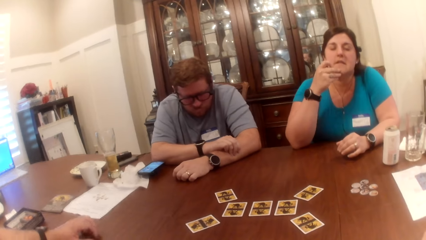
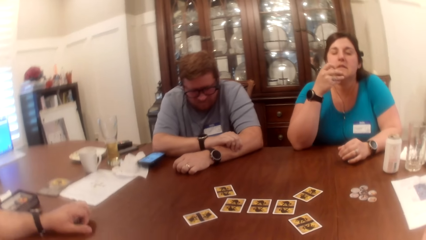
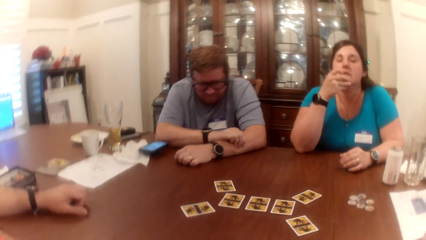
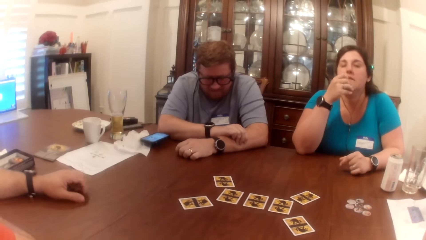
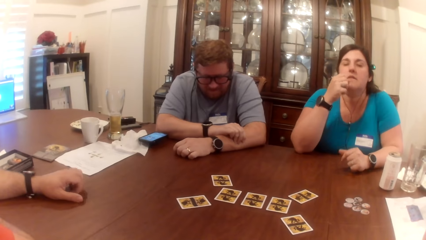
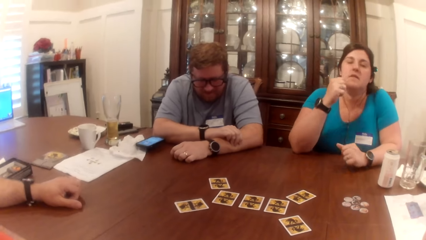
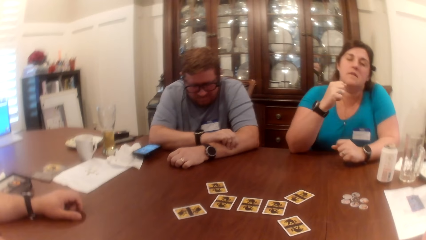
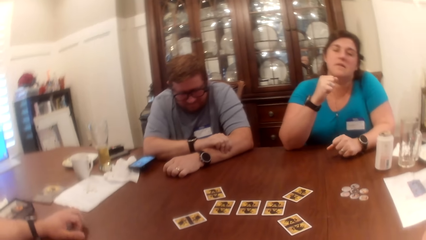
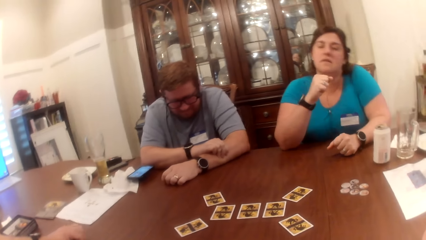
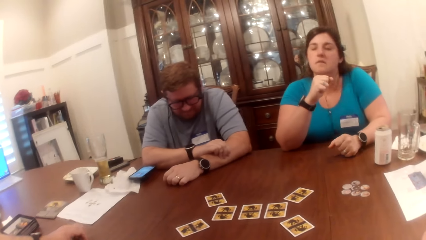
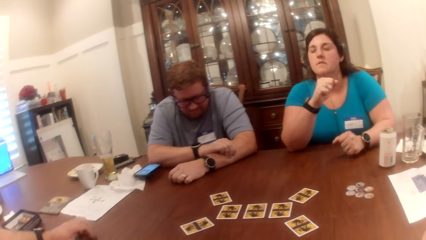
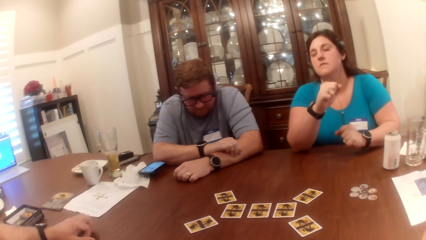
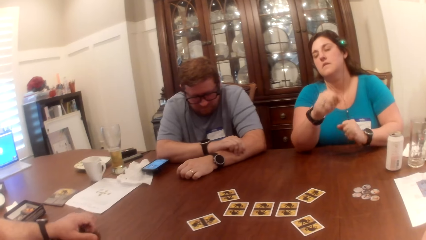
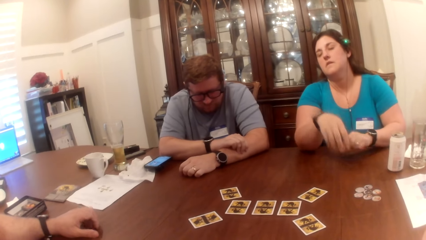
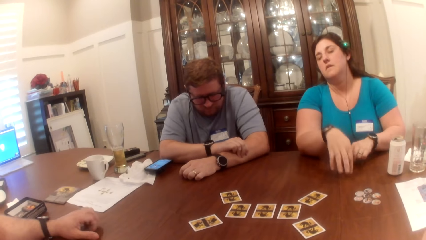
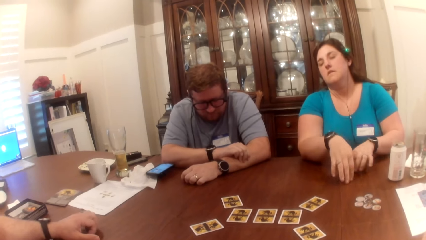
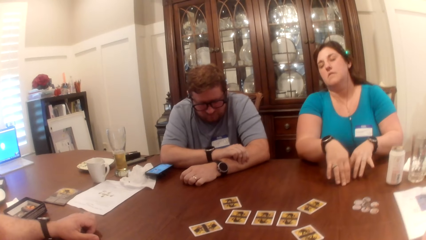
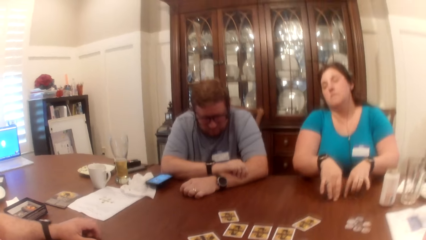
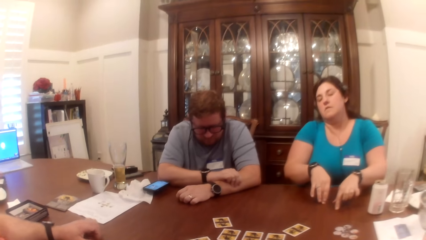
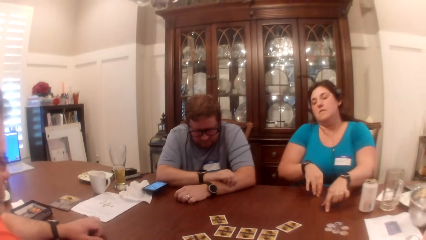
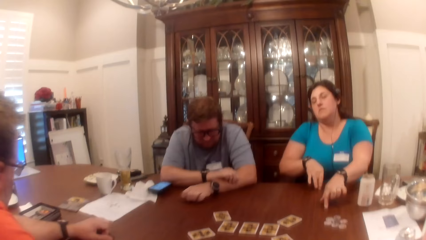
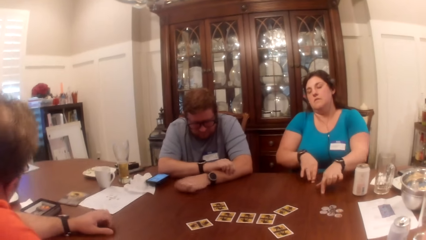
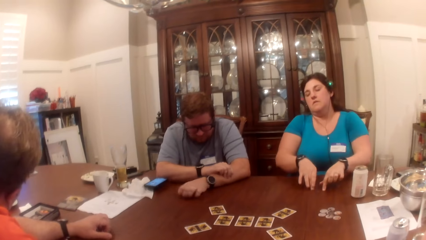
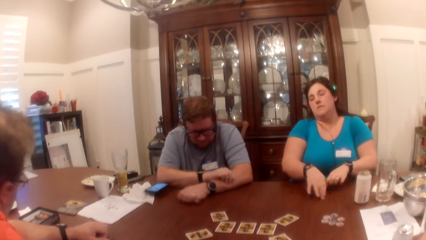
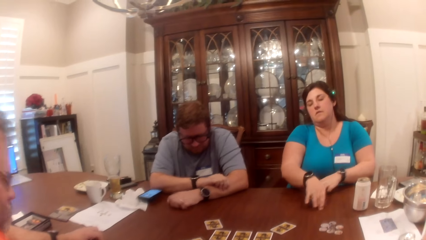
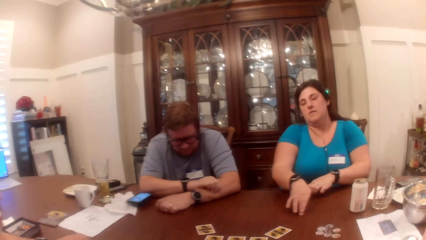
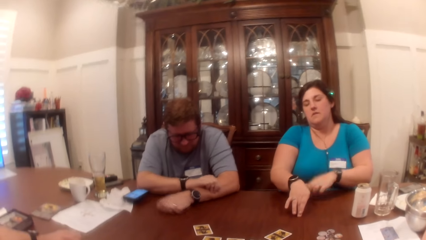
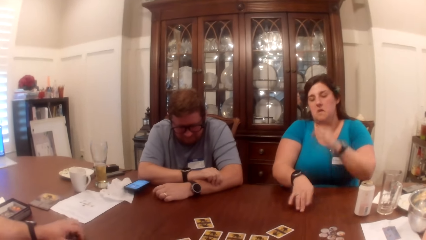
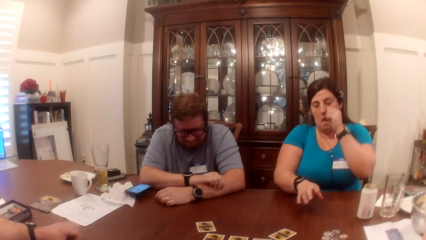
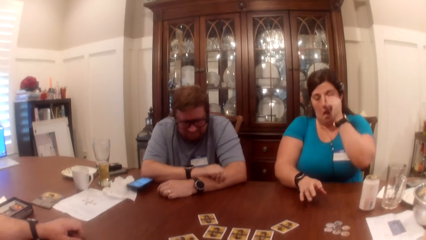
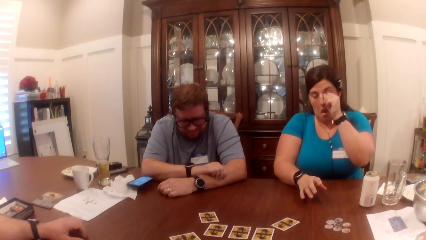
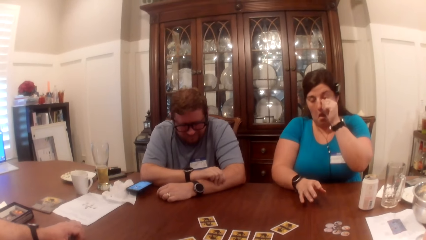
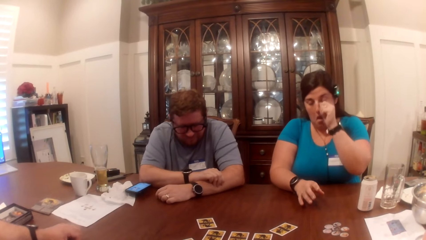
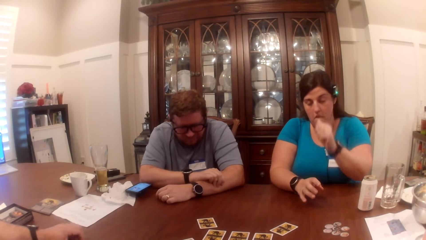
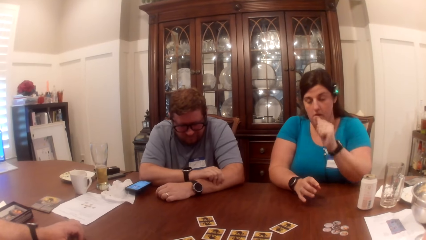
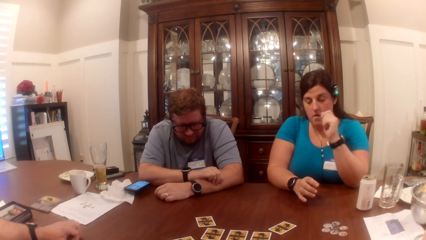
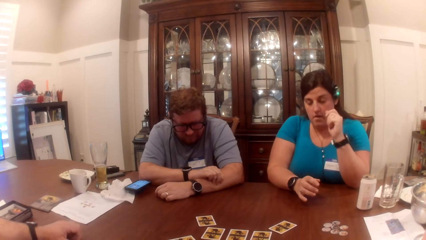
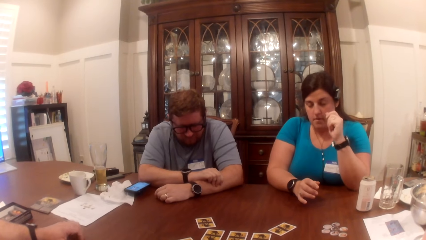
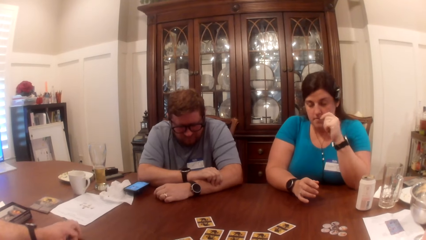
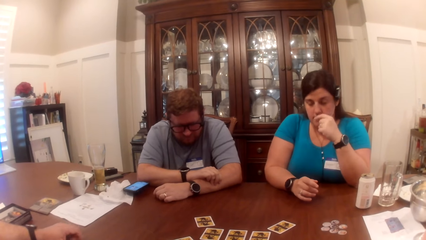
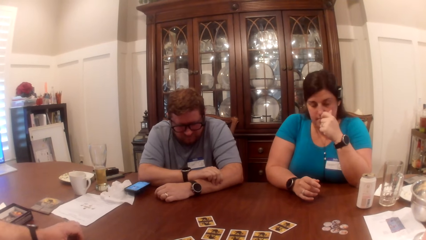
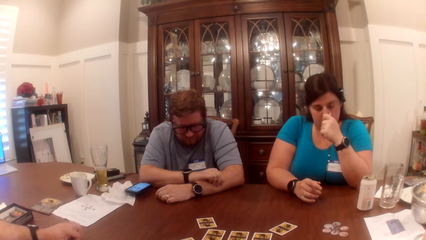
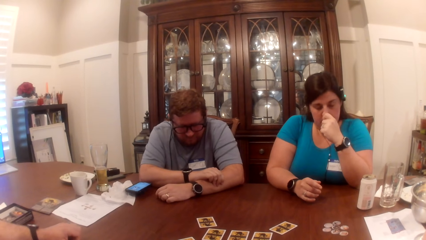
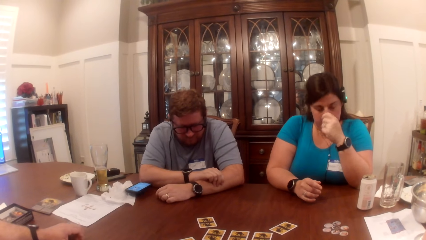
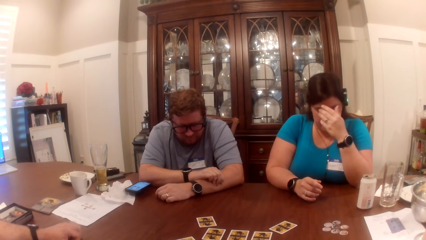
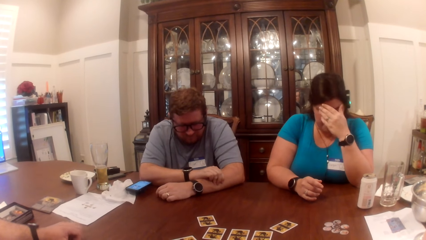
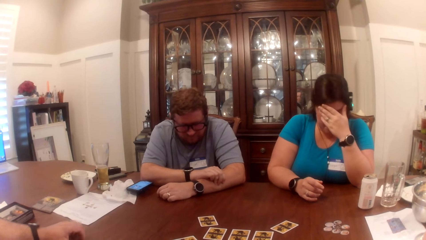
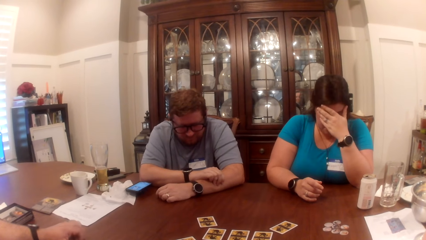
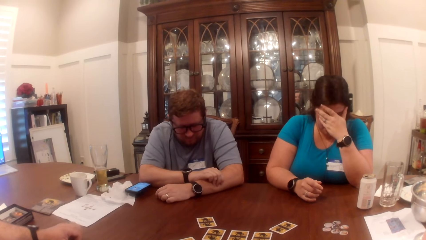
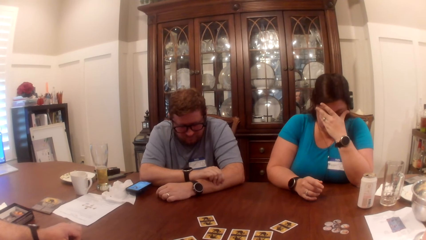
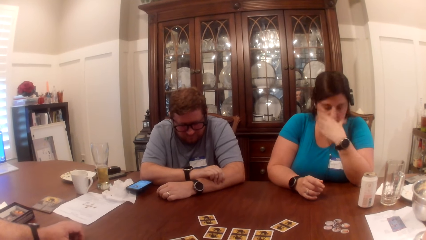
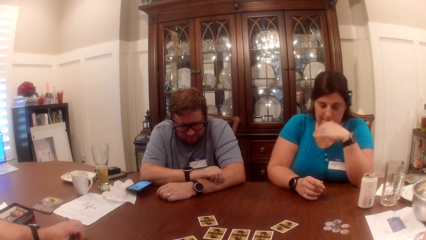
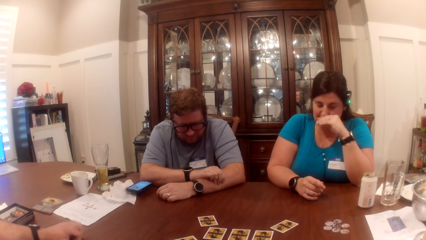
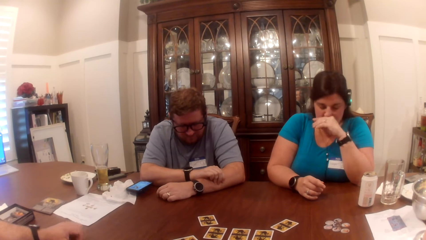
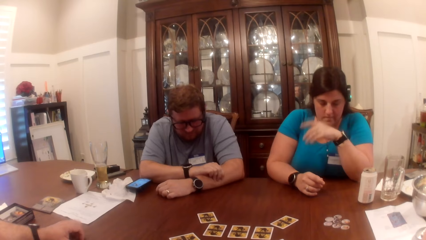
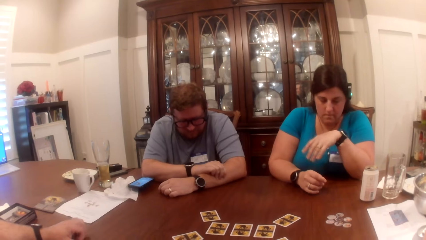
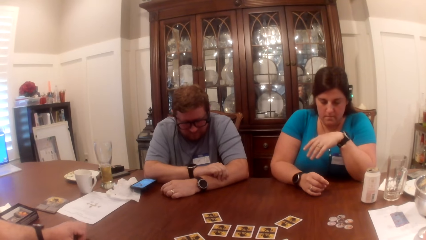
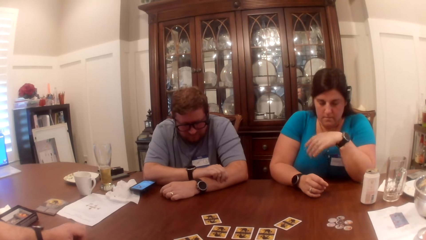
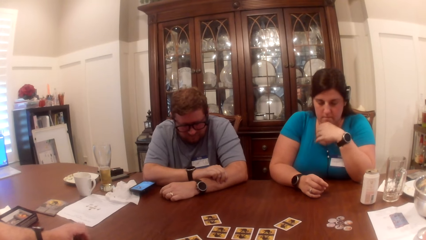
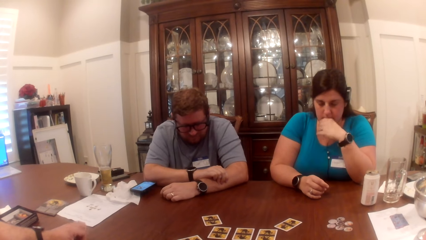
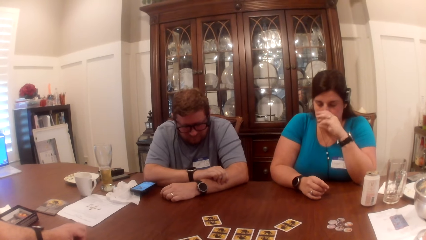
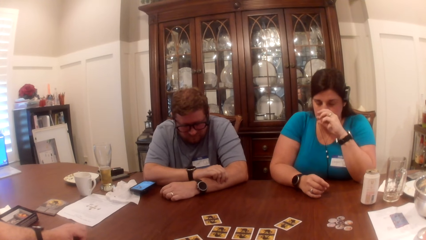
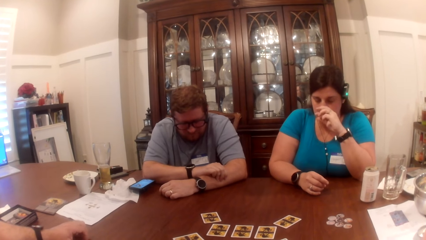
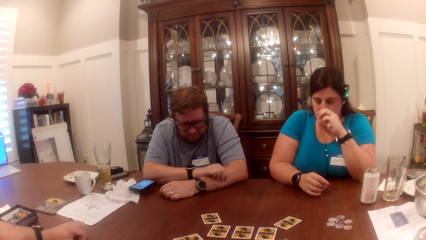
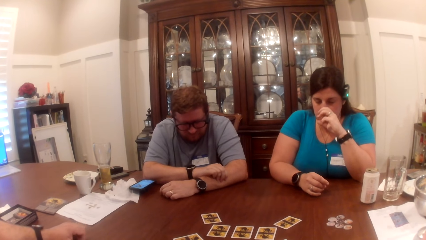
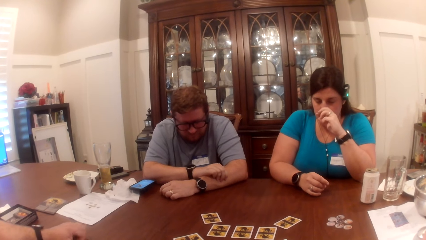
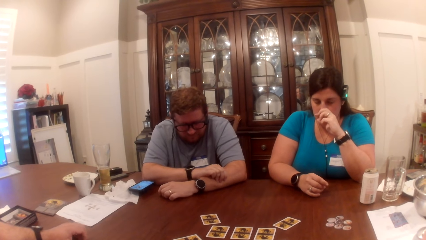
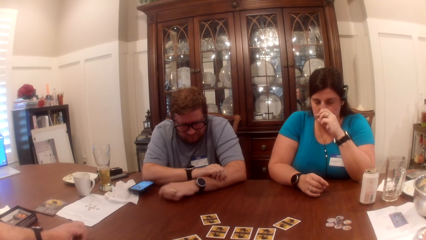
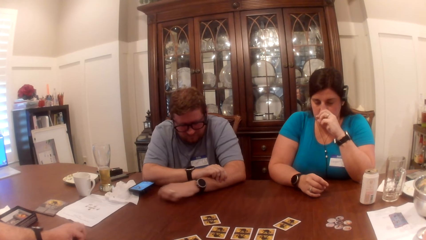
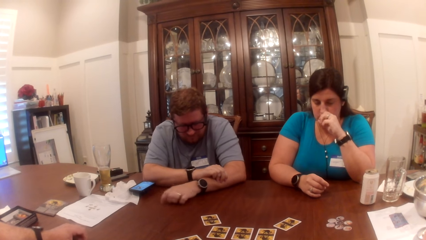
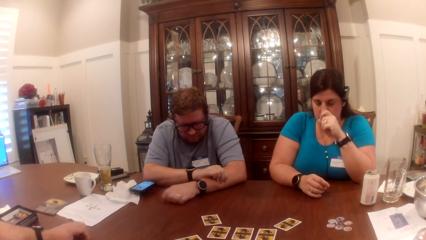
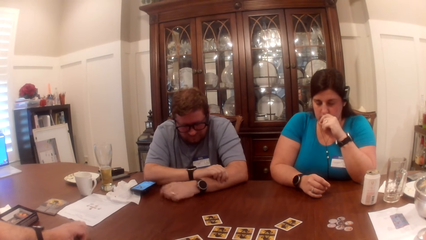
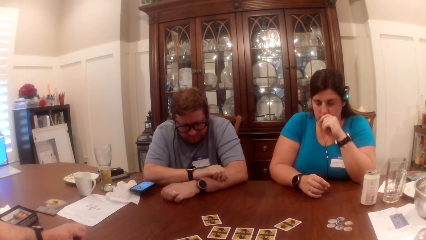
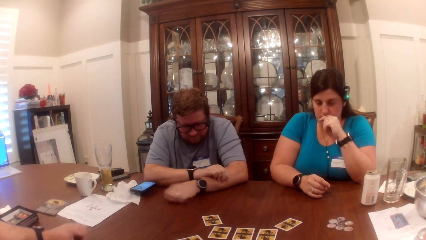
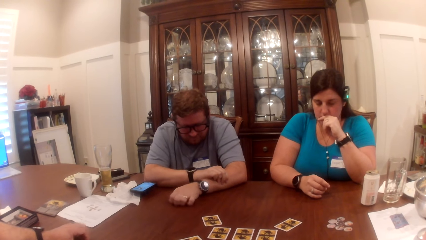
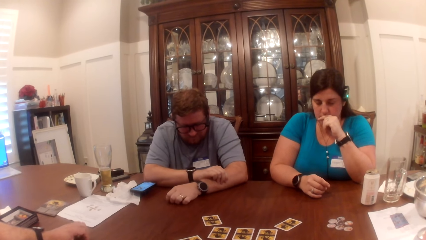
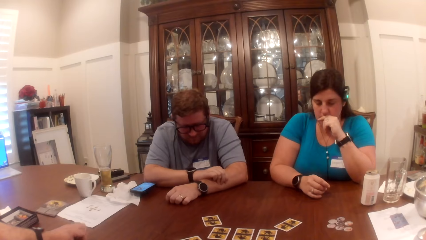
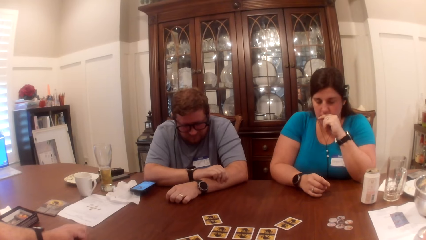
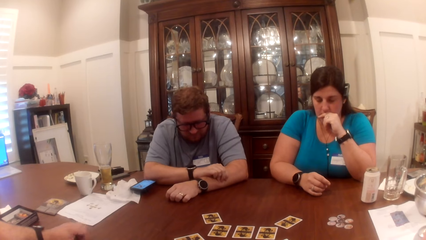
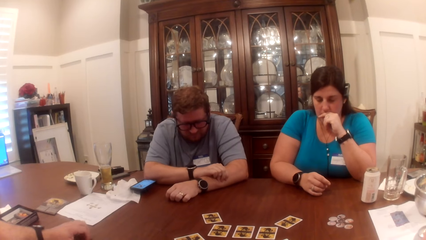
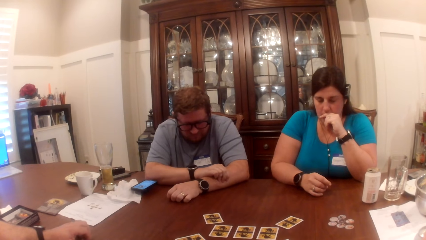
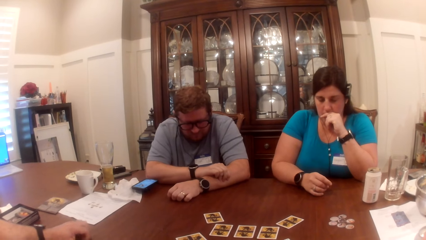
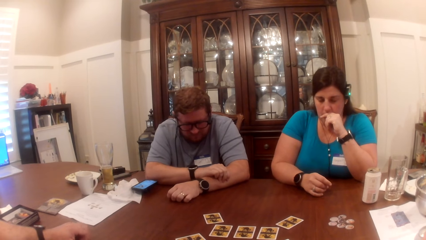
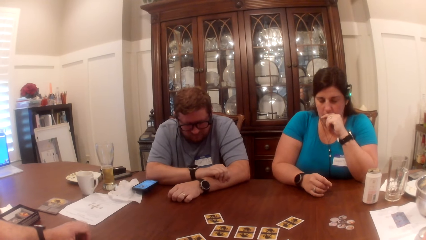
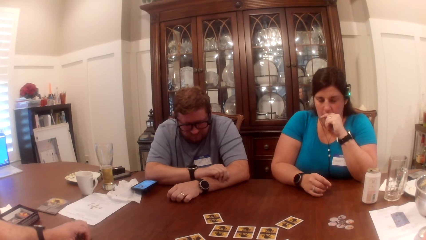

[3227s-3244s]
The woman moves both hands on the table. The man rubs the table with his left hand. The woman touches her eye with her left hand. The woman rubs her nose with her left hand. The woman rubs her face with her left hand. The woman rubs her nose with her left hand. The woman rubs her nose with her left hand again. The man rubs the table with his left hand.
